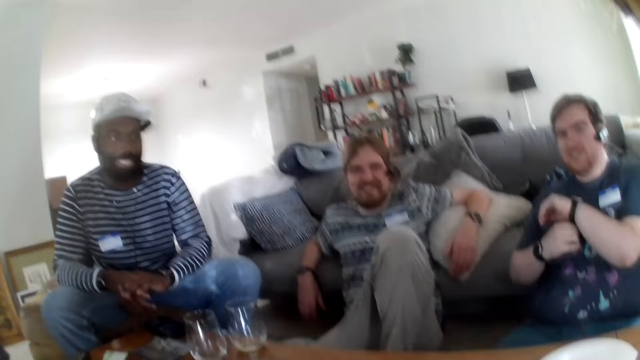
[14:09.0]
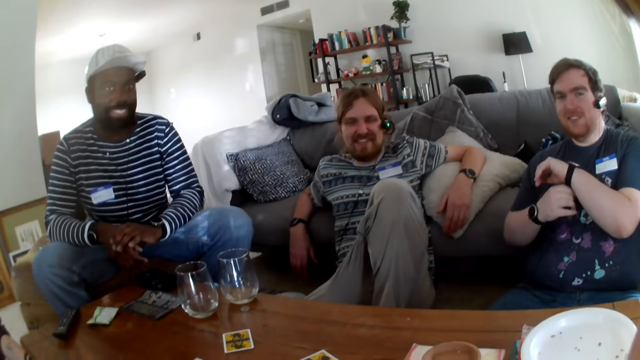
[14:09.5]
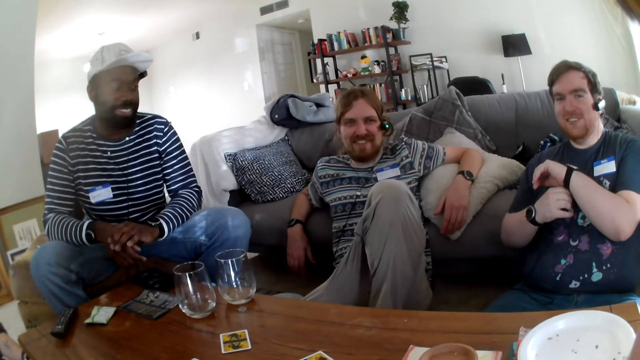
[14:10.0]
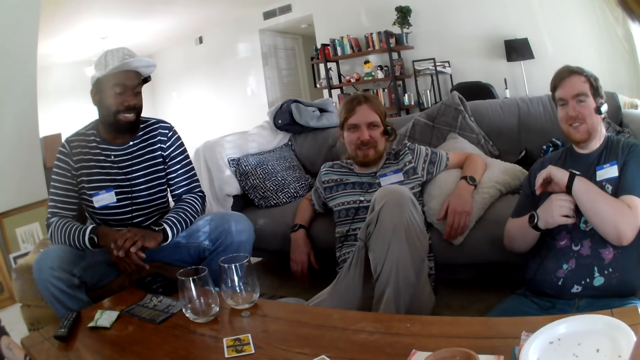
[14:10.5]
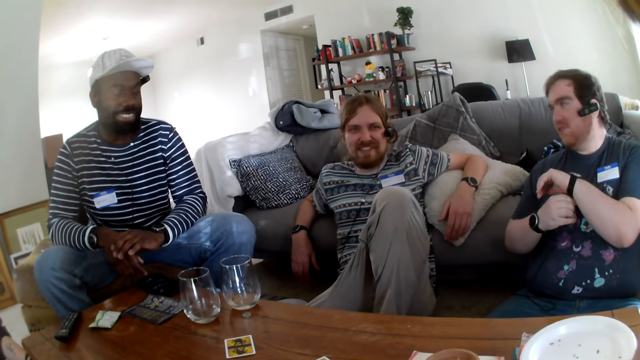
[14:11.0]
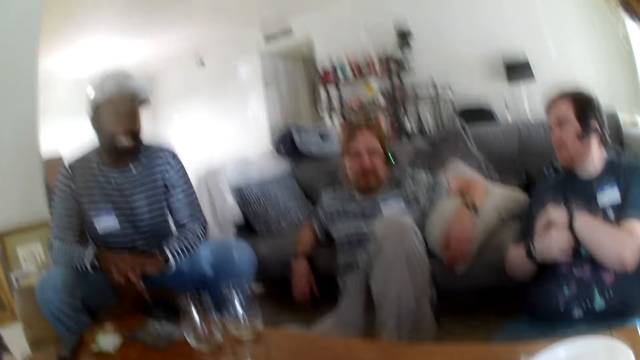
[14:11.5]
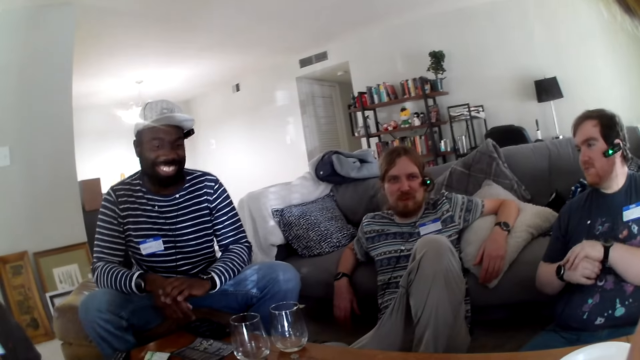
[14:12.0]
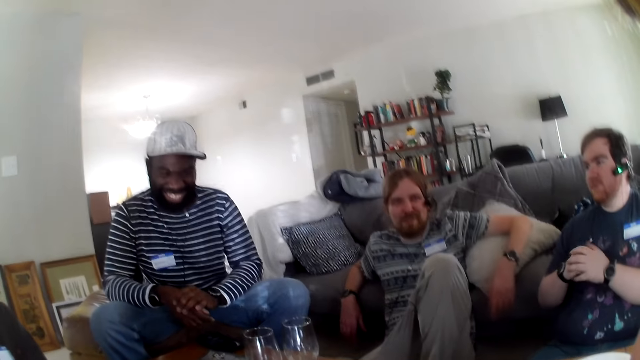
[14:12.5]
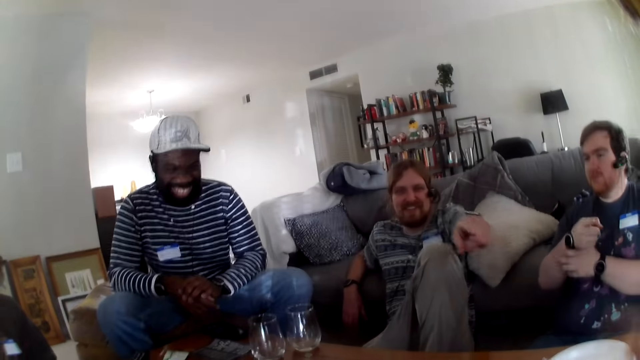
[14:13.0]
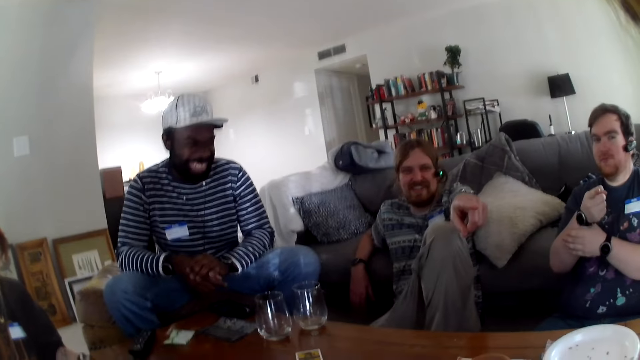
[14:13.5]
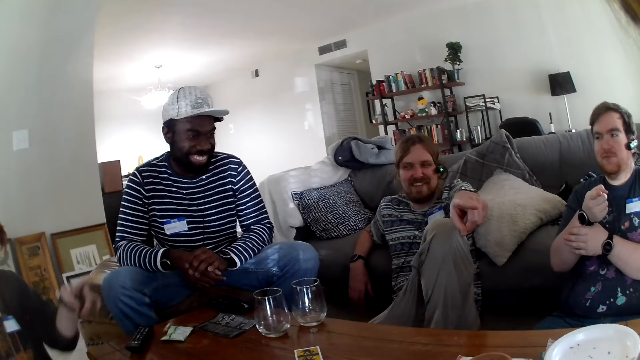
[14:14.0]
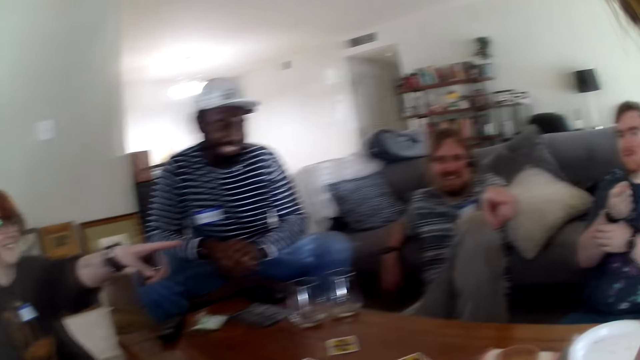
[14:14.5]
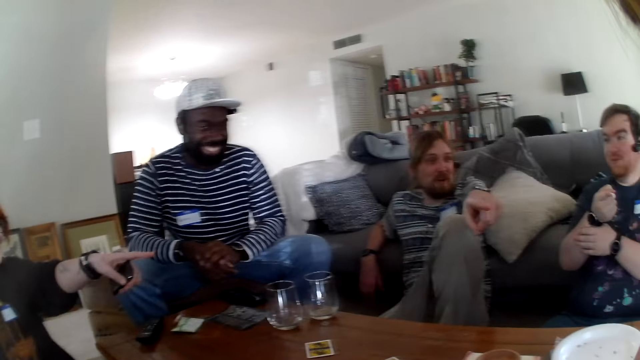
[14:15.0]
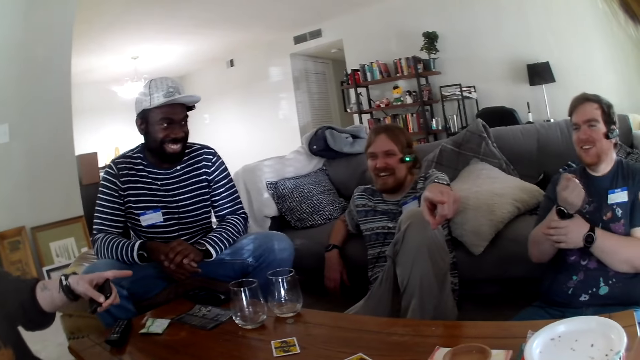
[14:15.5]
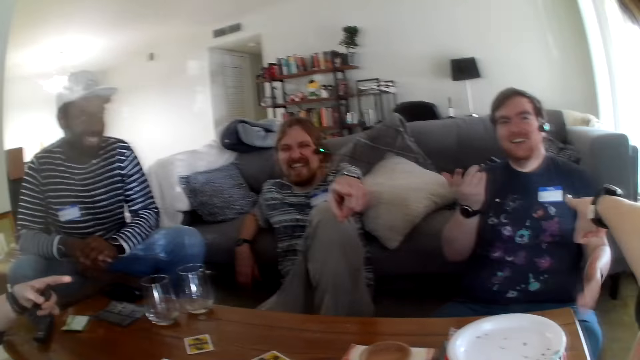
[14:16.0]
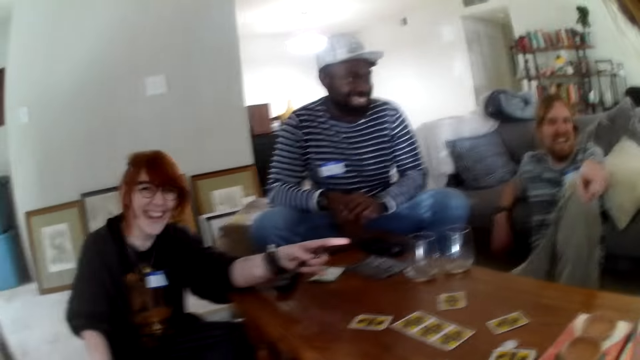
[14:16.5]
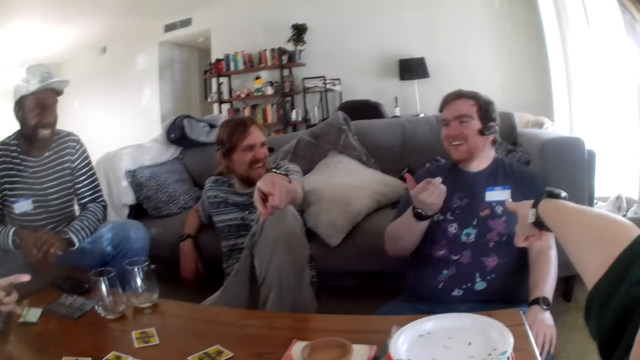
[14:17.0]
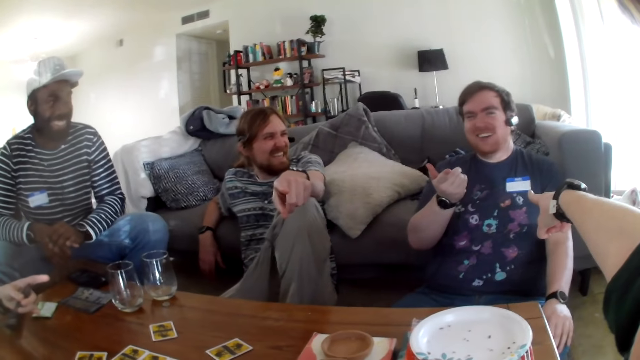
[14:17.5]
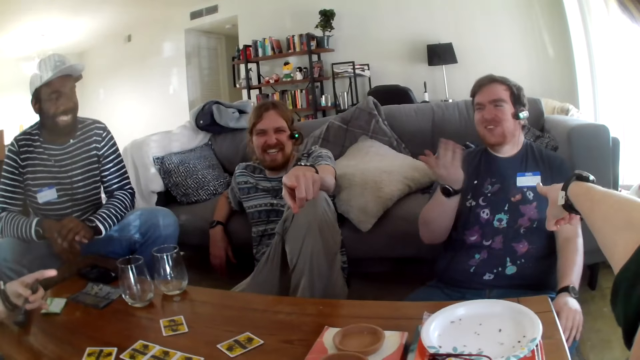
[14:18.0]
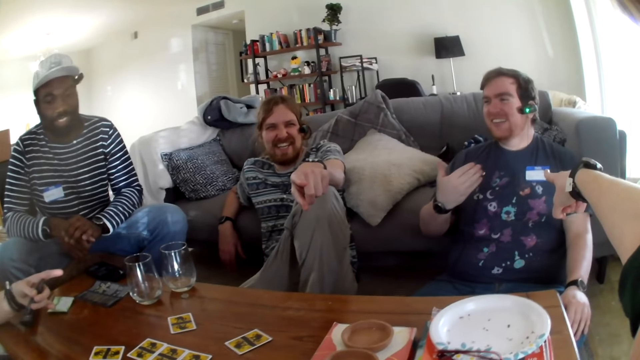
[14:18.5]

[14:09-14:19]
The camera wearer talks. A person talks. The camera wearer talks. The person talks. Another person talks. A third person talks and laughs. The camera wearer laughs. The first person laughs.

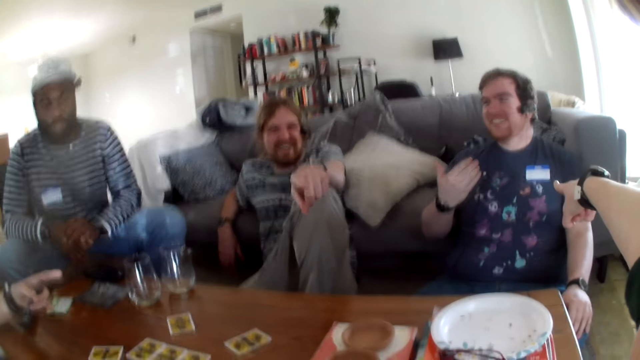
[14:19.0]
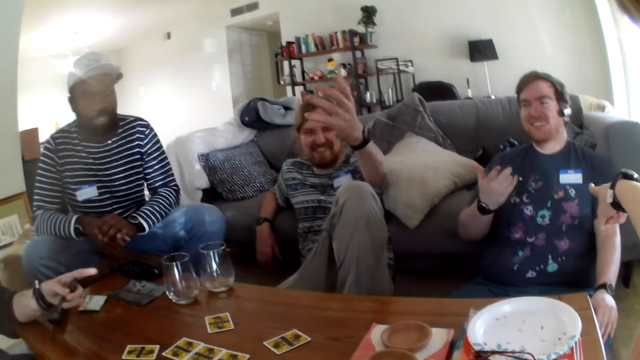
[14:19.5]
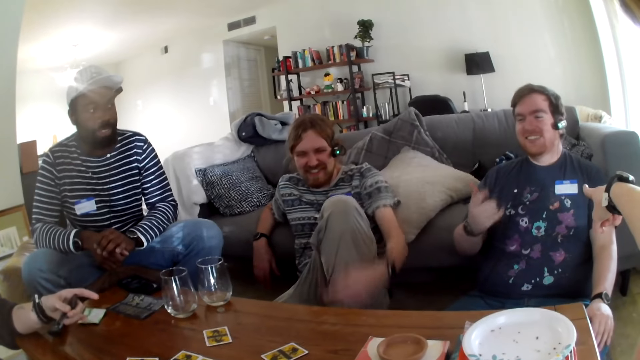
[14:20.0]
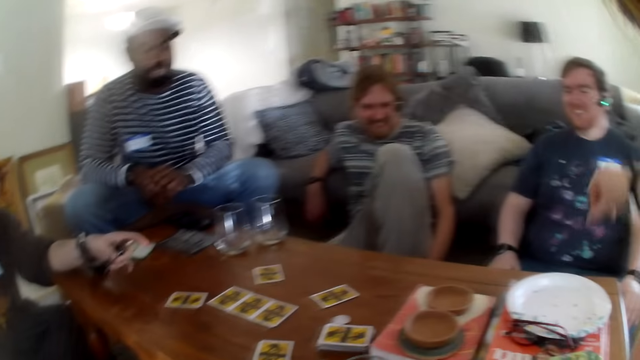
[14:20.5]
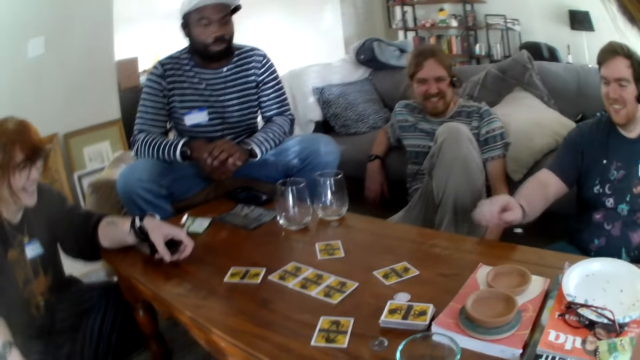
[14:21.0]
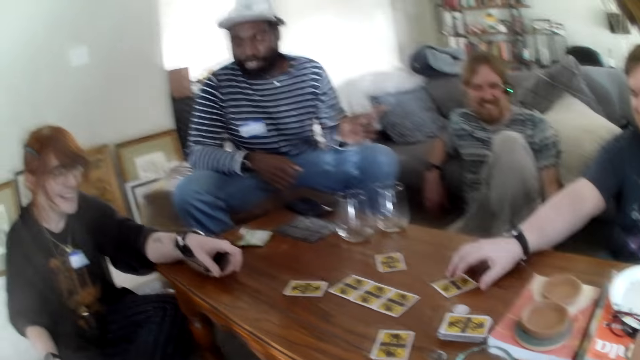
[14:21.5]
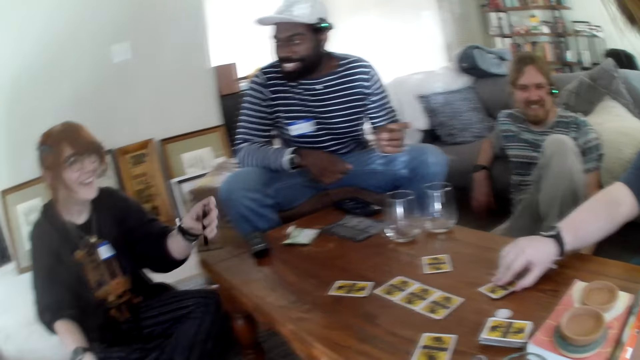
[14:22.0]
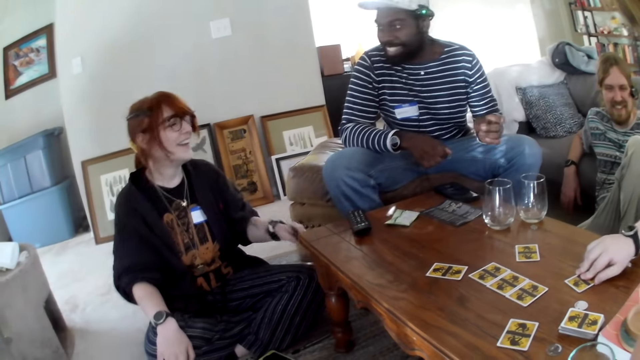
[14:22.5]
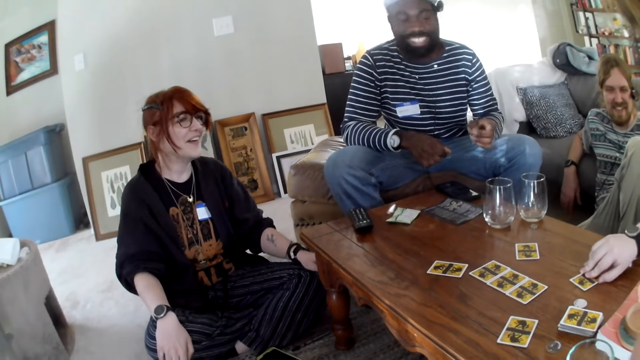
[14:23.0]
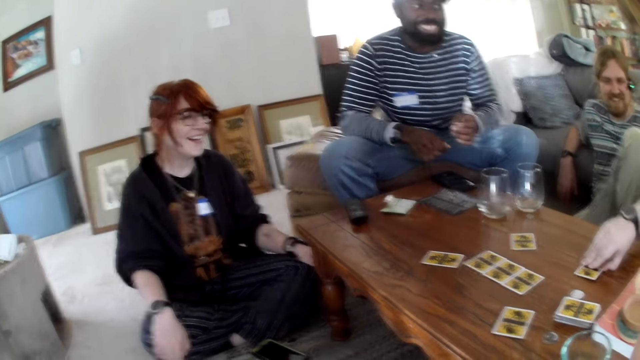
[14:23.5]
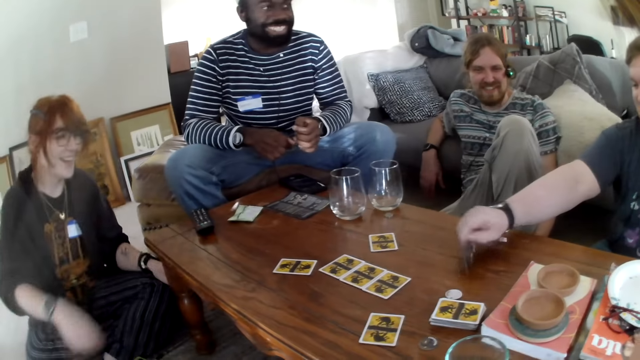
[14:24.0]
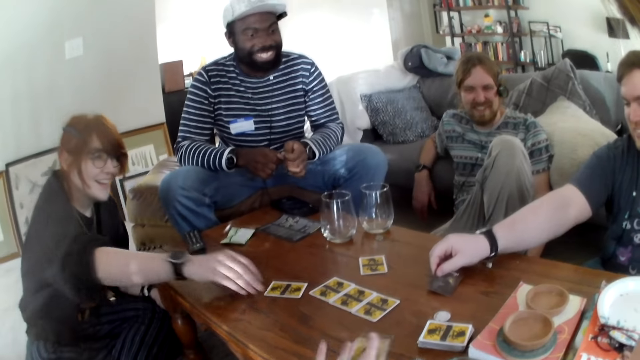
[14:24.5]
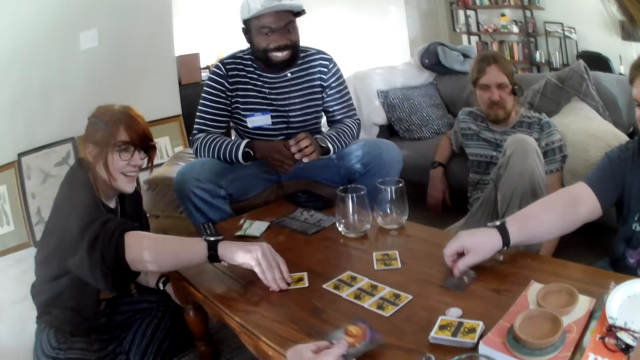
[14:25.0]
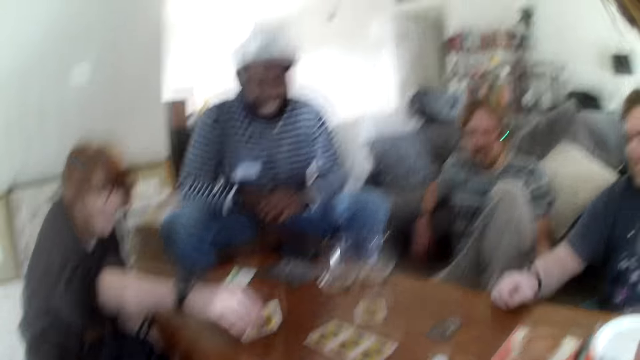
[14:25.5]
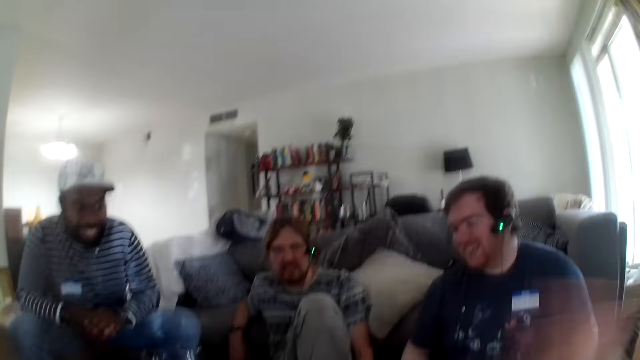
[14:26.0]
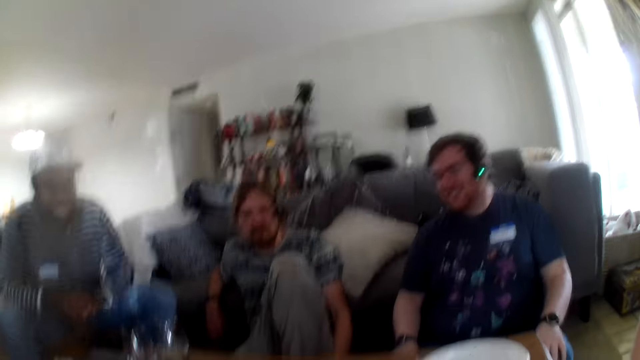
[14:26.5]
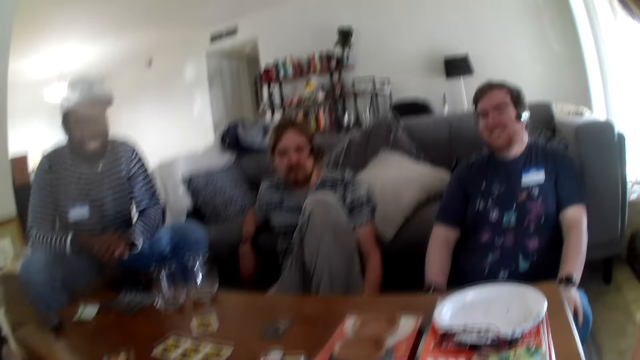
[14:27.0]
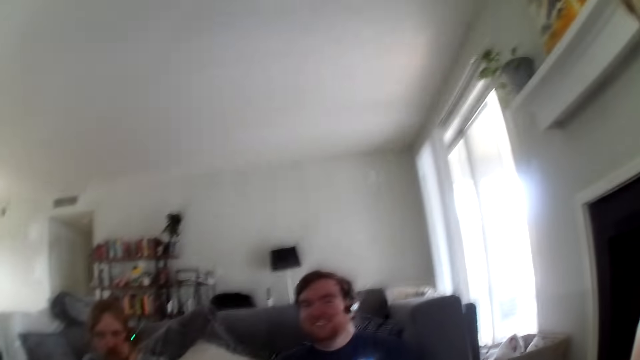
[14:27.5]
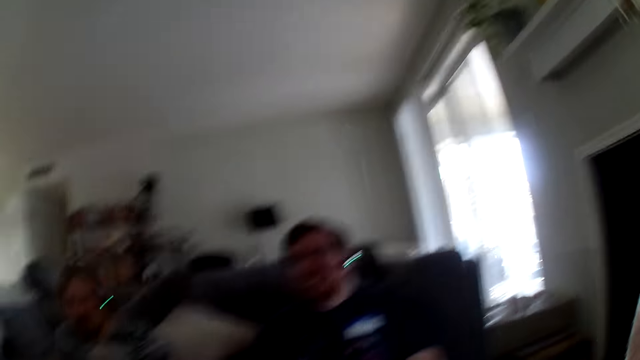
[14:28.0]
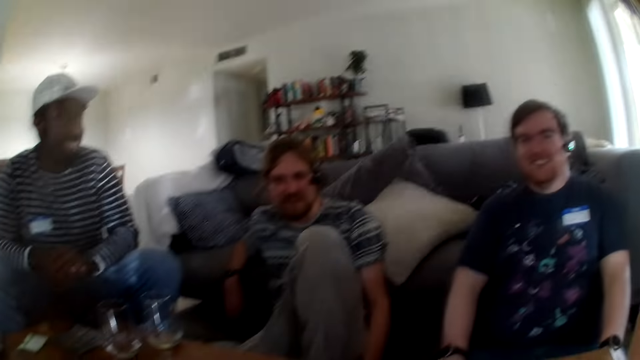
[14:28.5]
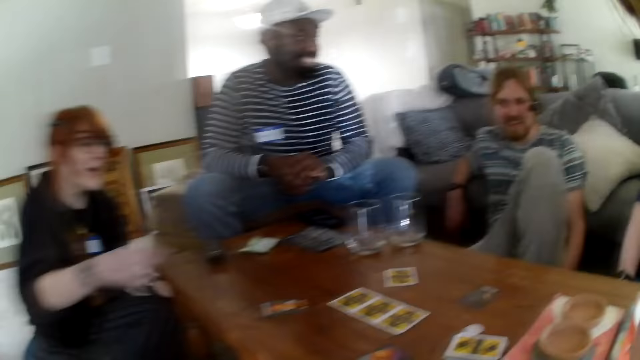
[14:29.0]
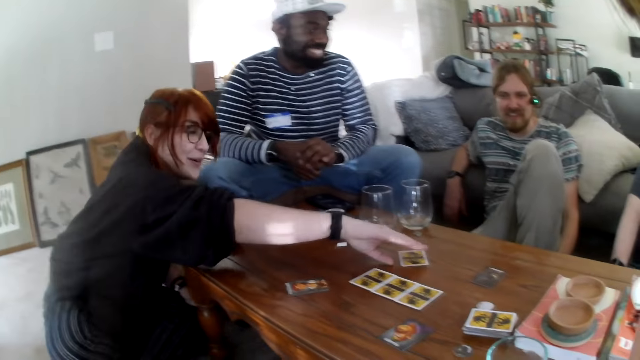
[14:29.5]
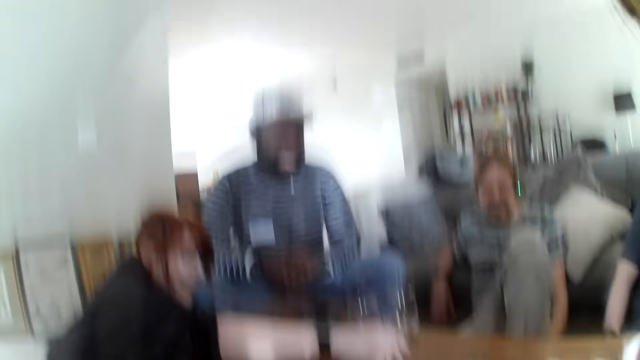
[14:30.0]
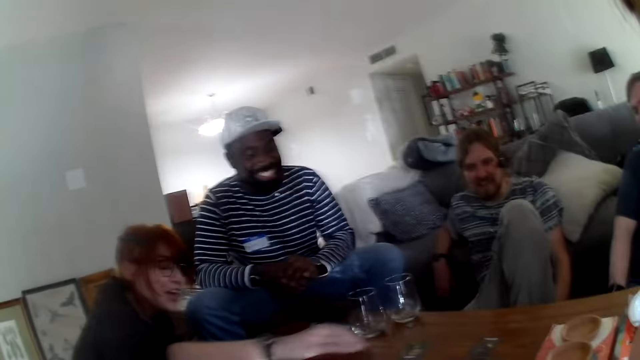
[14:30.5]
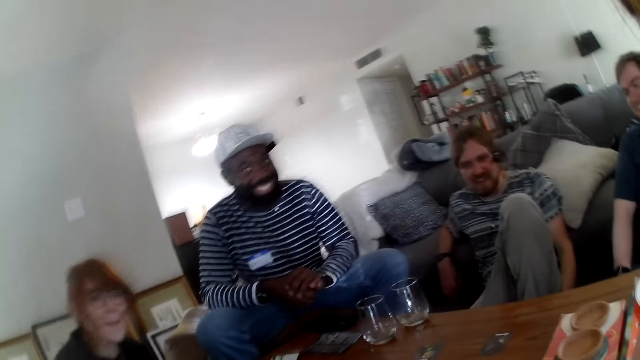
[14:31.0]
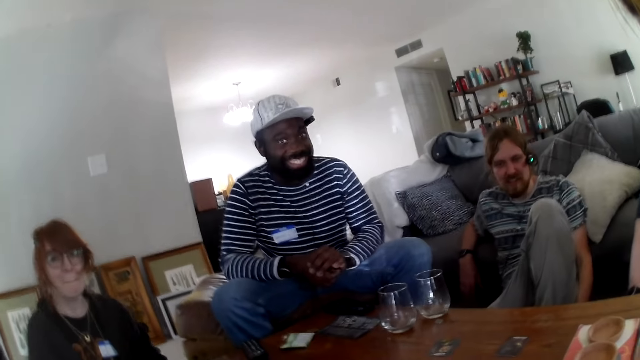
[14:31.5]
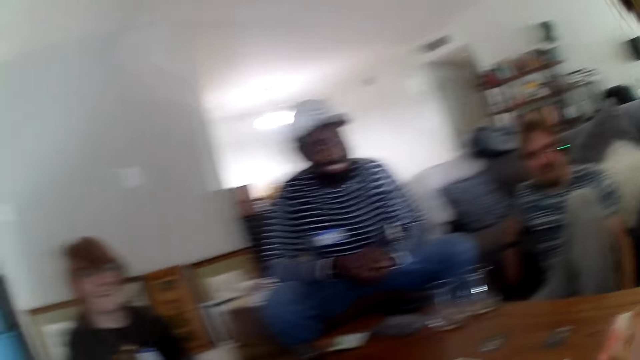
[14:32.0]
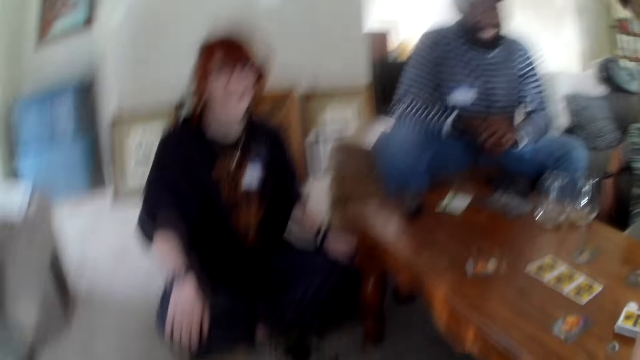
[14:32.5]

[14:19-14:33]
A person talks. Another person picks up game cards. A third person laughs. A fourth person laughs. The second person talks. The third person picks up a game card. The camera wearer laughs. The third person picks up a game card and talks. The fourth person laughs.
